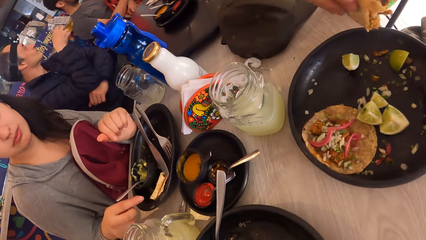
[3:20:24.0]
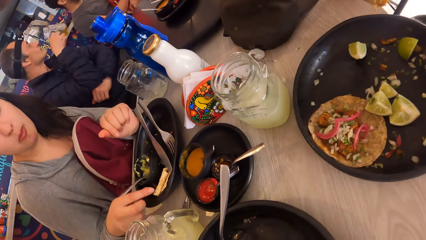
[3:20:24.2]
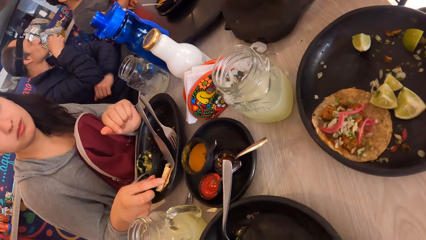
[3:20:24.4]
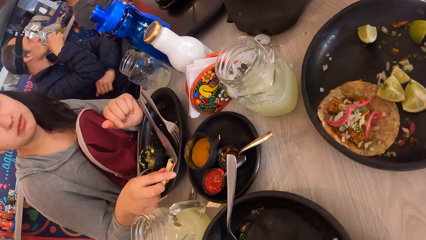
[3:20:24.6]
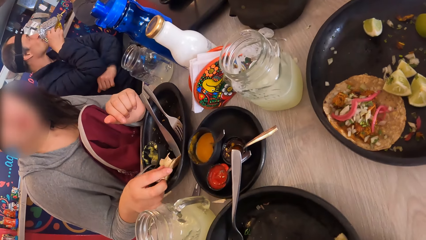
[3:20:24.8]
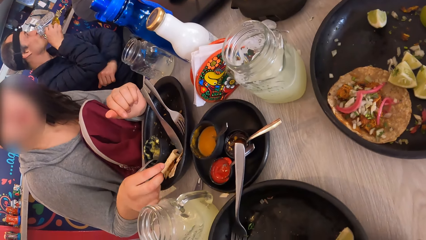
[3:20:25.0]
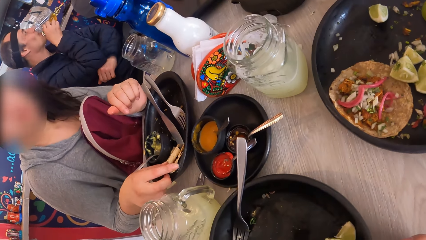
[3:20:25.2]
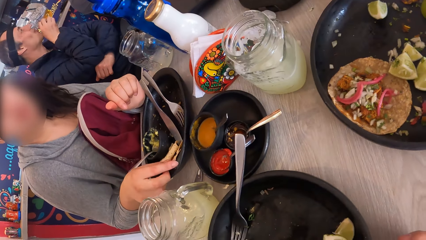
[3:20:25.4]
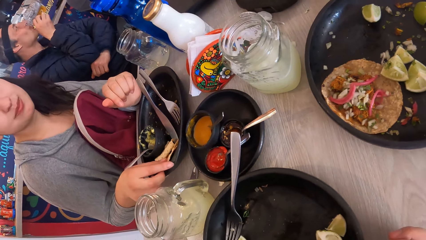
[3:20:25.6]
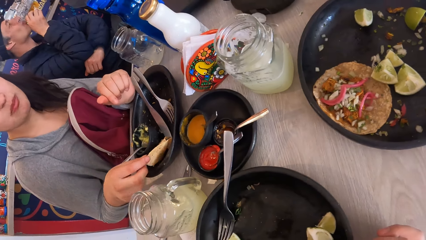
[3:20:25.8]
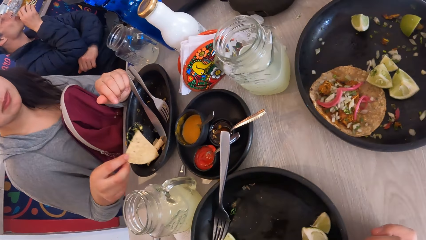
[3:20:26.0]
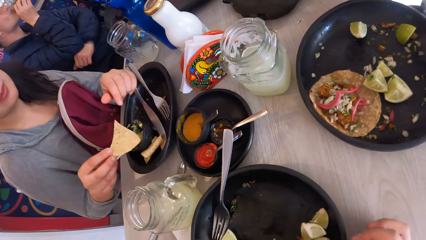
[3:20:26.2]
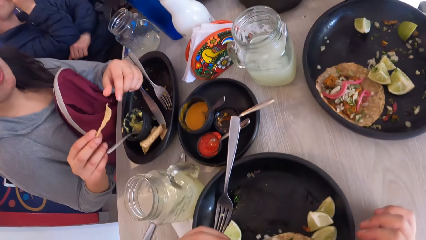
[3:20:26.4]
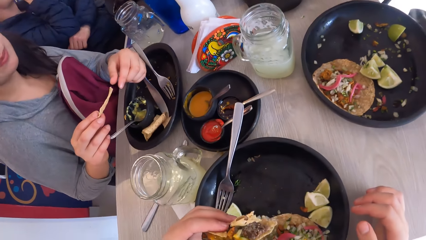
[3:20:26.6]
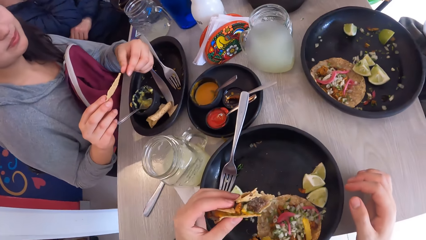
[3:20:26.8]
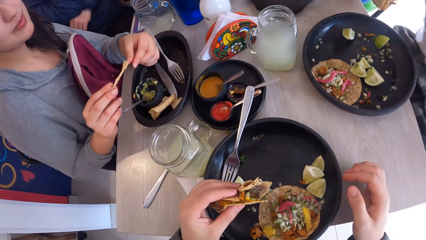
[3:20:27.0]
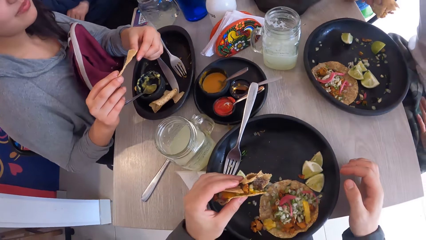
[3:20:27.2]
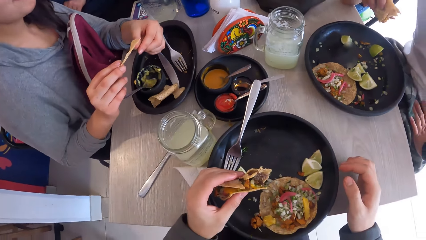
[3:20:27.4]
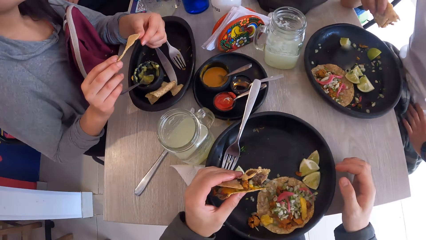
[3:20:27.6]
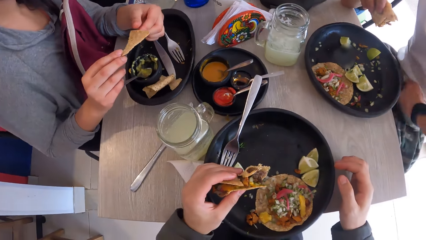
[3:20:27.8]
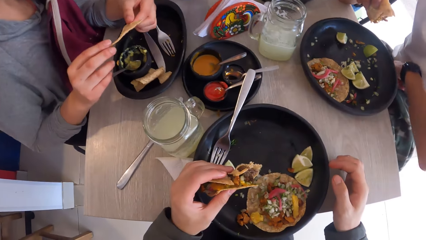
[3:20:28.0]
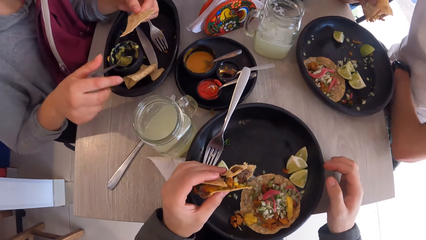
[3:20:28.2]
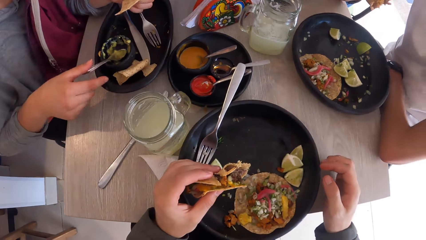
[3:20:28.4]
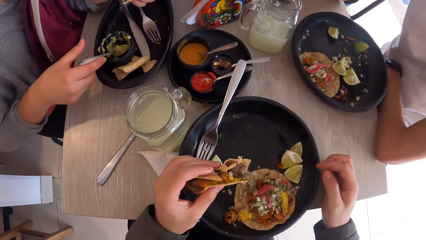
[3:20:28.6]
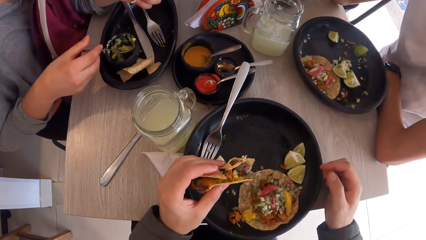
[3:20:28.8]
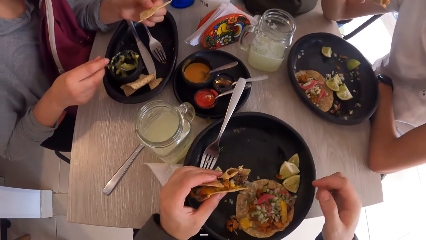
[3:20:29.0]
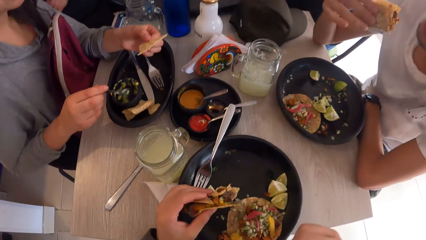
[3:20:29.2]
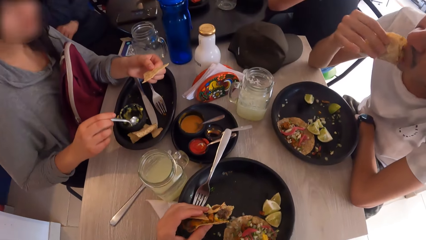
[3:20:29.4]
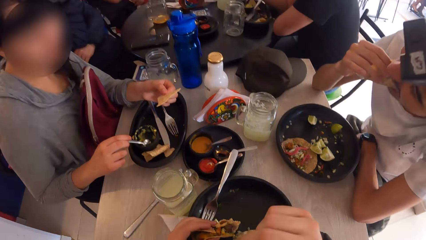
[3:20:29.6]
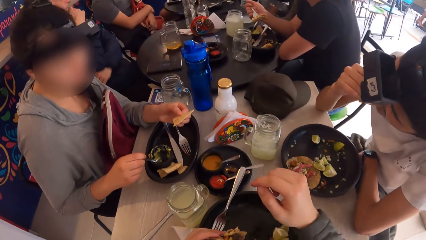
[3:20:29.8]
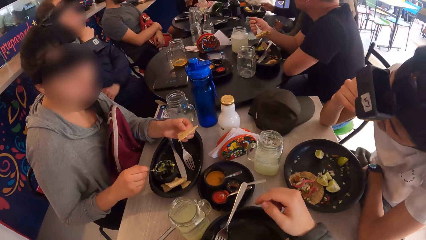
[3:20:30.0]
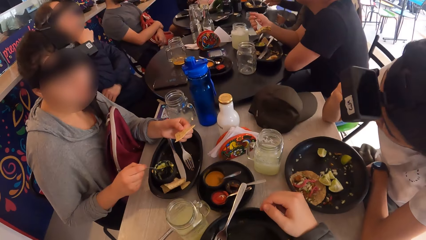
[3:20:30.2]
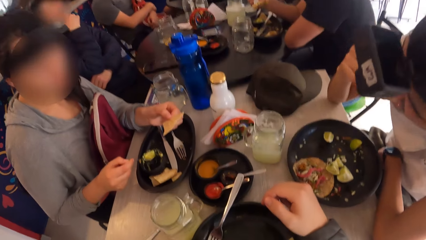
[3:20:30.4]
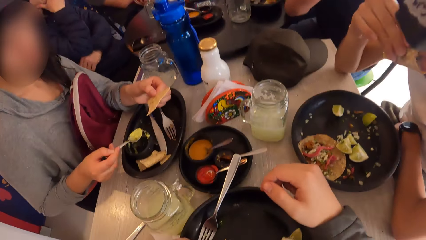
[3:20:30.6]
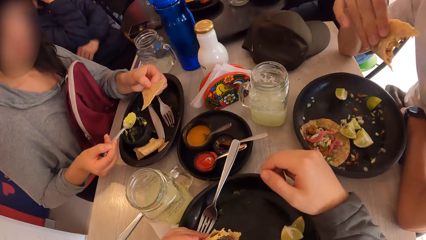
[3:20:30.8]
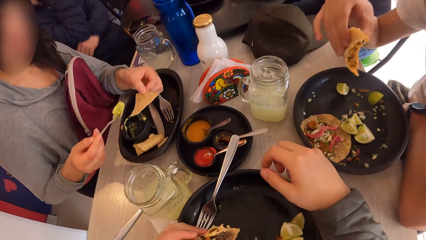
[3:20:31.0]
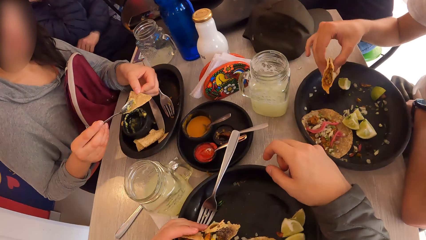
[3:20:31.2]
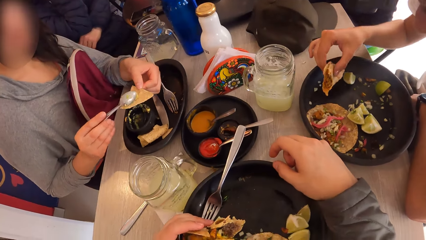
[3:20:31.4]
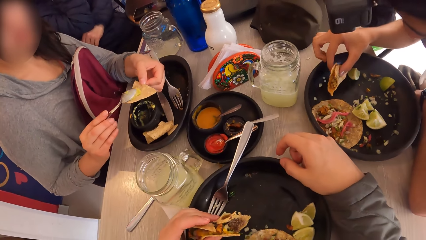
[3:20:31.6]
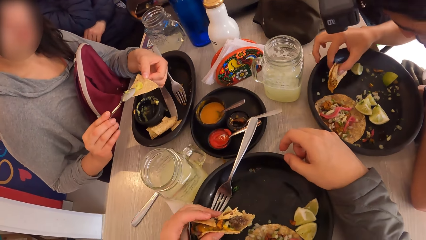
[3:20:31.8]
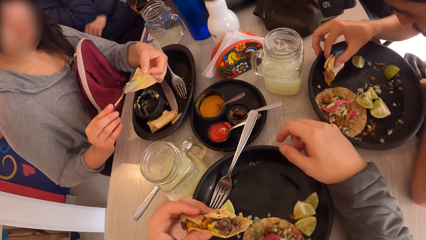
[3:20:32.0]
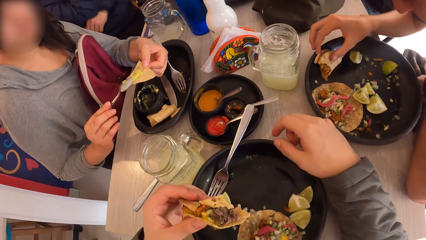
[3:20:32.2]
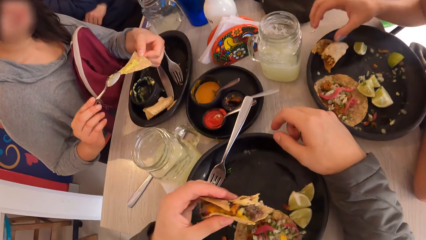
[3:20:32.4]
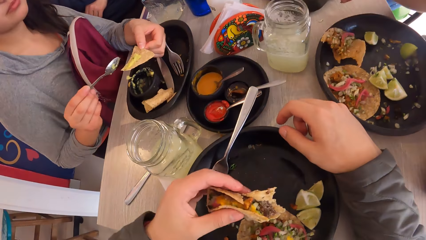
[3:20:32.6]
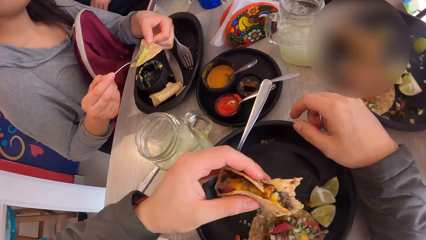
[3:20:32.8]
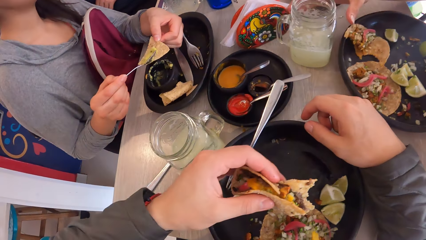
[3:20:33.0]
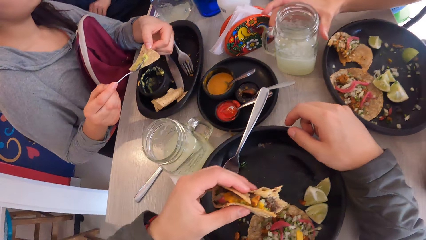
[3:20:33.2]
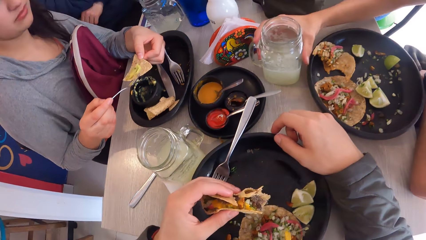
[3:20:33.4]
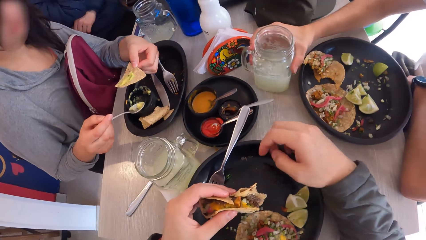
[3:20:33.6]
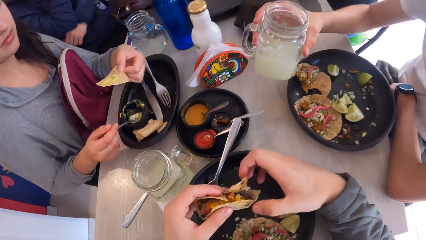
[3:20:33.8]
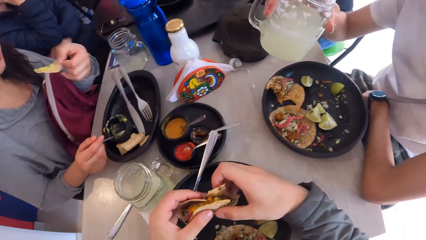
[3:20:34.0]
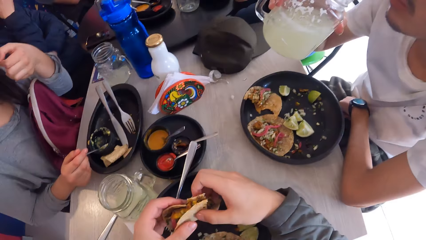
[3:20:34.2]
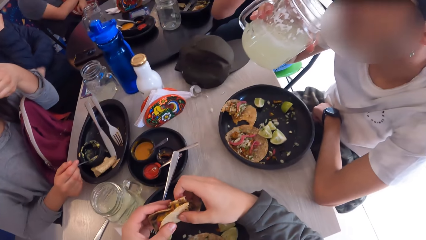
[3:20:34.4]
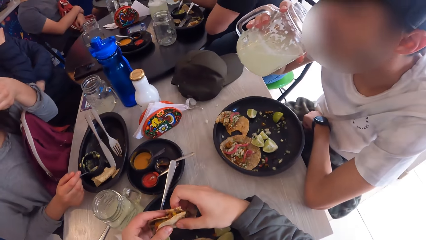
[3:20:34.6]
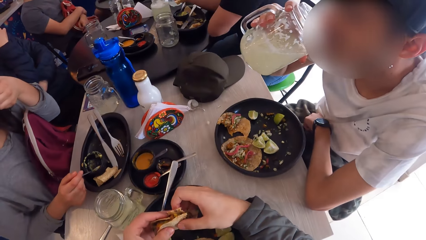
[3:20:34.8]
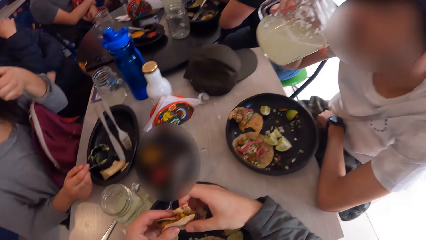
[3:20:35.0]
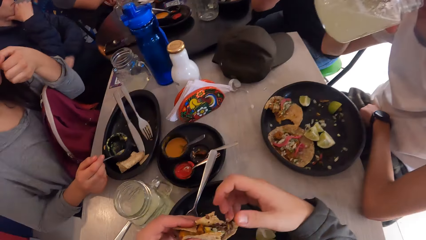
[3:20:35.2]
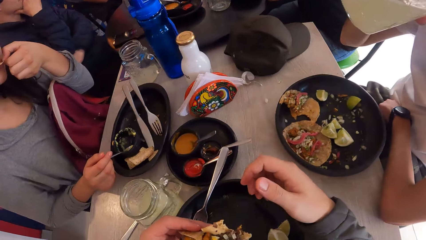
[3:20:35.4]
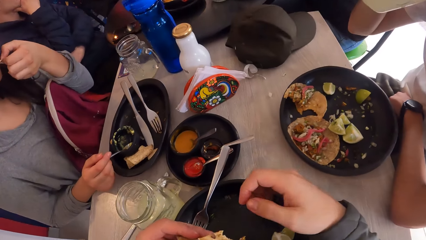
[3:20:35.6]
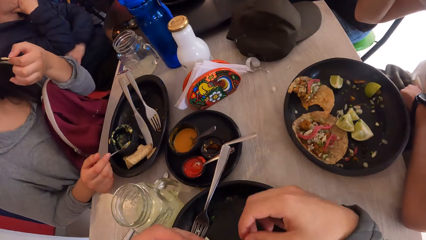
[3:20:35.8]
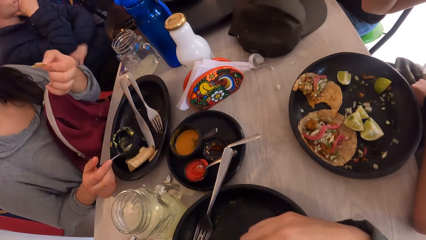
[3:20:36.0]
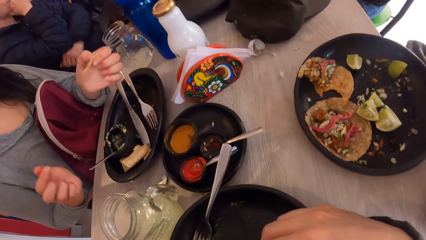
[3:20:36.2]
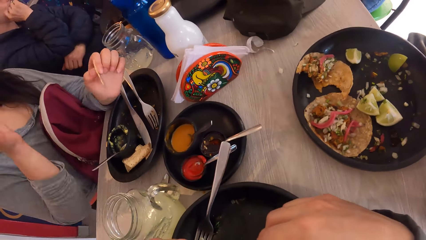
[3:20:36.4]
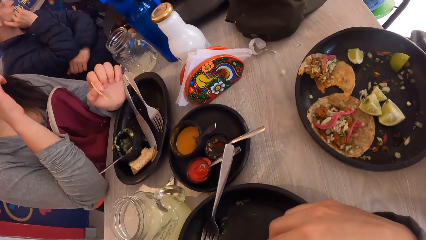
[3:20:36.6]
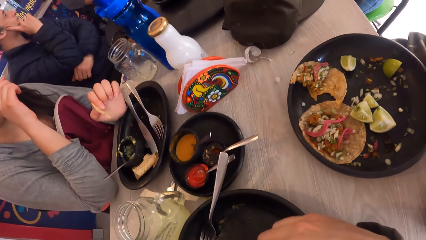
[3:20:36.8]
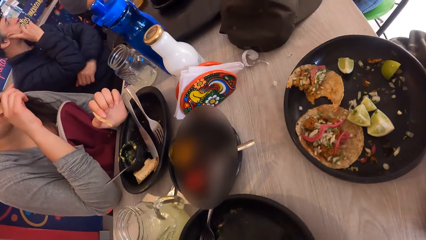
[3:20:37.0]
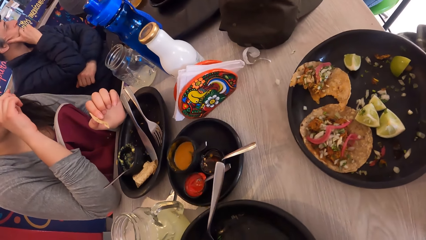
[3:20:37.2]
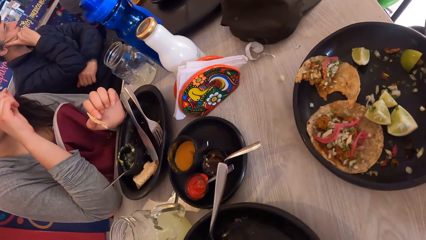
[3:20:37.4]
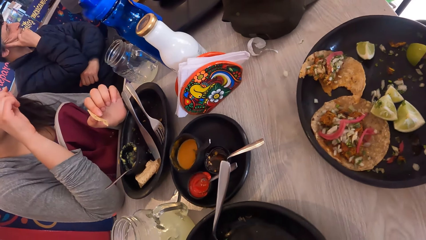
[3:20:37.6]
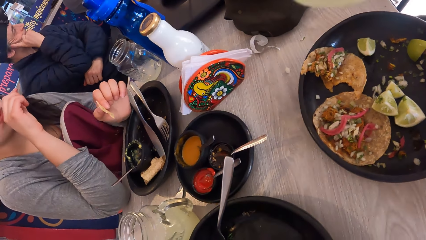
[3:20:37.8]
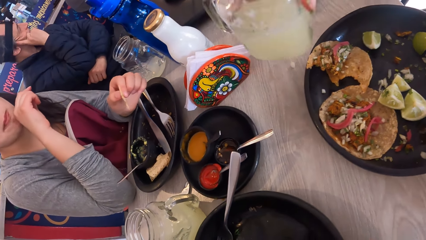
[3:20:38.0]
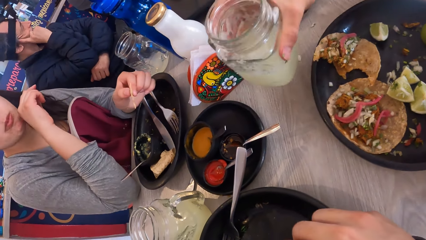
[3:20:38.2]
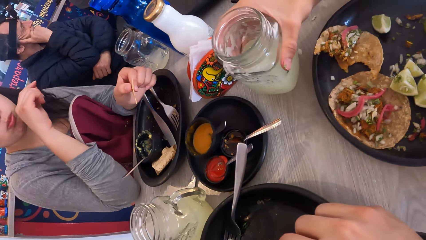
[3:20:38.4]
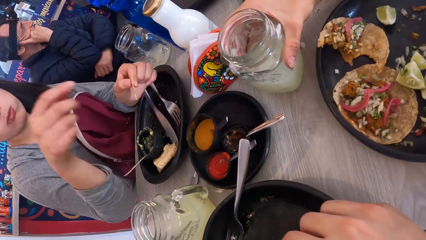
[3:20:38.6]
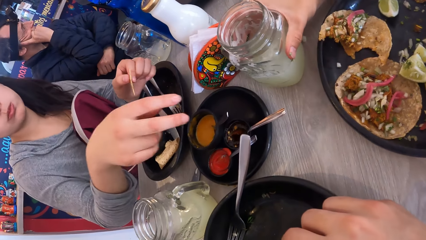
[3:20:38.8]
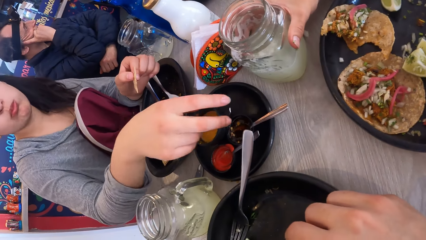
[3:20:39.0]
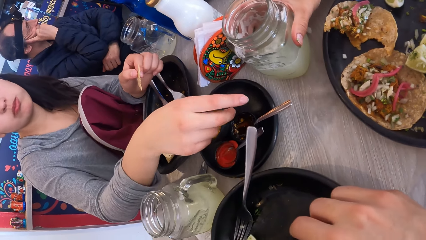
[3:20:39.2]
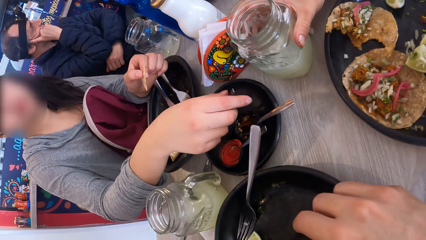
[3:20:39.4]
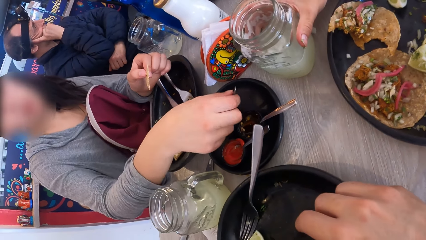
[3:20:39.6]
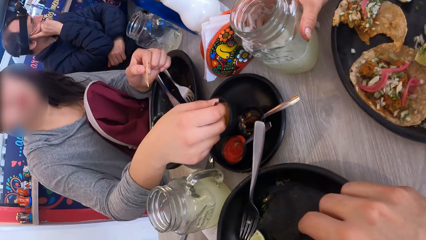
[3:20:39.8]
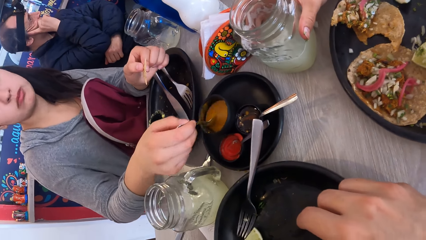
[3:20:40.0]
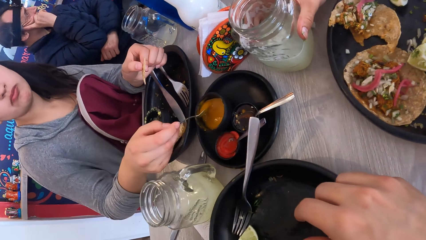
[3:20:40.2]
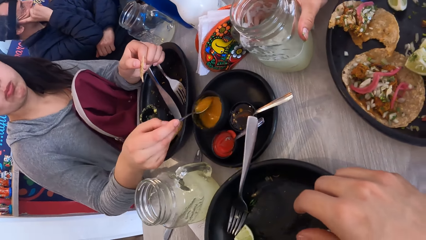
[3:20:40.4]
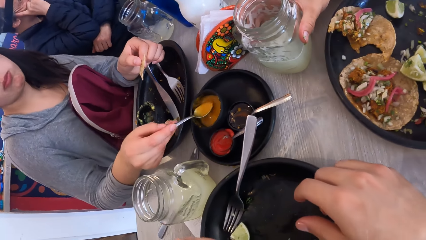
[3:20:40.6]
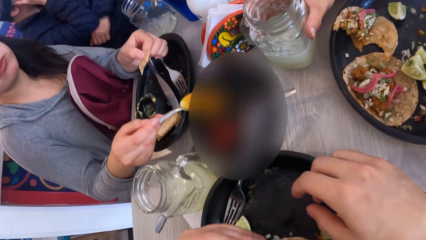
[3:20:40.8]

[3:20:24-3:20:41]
The camera wearer looks around the table. The woman picks a taco wrap from the plate with her right hand, passes the taco wrap in her right hand to her left hand, holds a spoon with her right hand, and scoops the sauce in the plate with the spoon in her right hand. The man eats the taco in his right hand. The woman applies the sauce to the taco wrap with the spoon in her right hand. The man places the meal on the plate. The man drinks from a glass or mug of juice in his right hand and lifts the mug of juice from the table. The woman places her left hand on the table and eats the taco in her left hand. The camera wearer stares at the table. The man drops the glass of juice in his right hand on the table. The woman scoops sauce from the plate with the spoon in her right hand and holds the spoon with her right hand.
